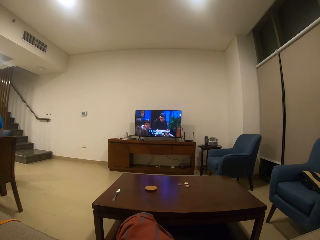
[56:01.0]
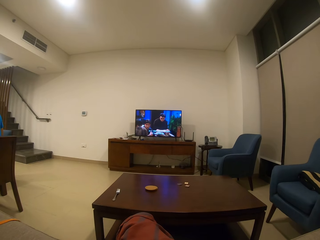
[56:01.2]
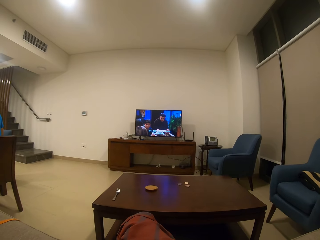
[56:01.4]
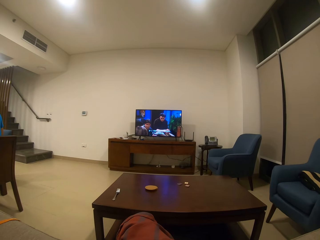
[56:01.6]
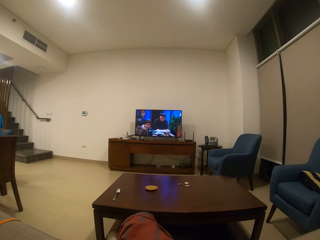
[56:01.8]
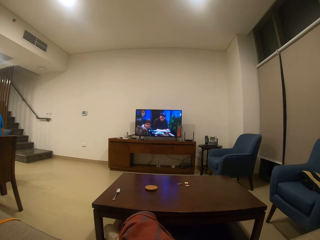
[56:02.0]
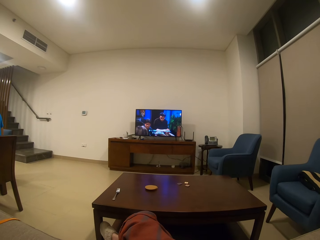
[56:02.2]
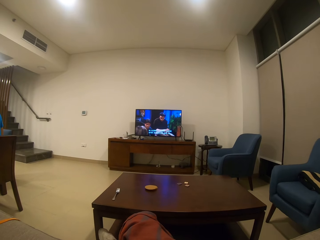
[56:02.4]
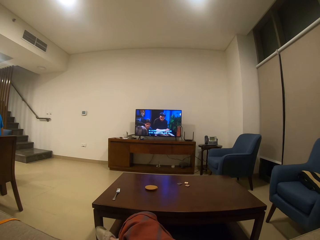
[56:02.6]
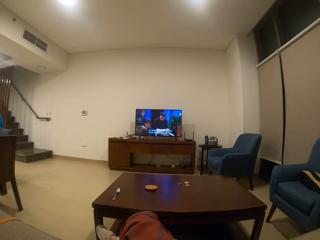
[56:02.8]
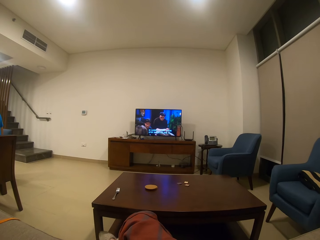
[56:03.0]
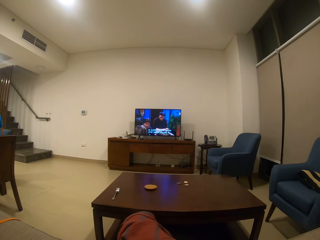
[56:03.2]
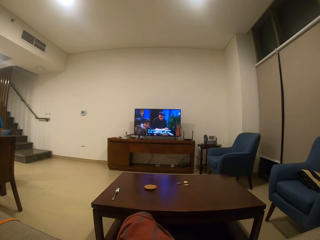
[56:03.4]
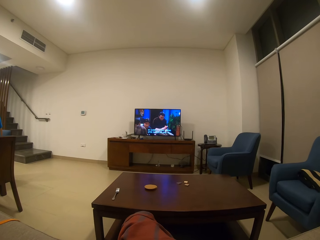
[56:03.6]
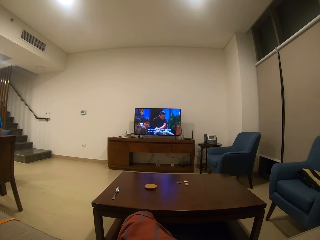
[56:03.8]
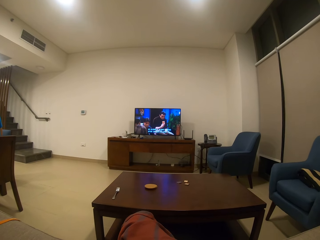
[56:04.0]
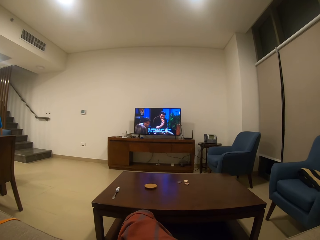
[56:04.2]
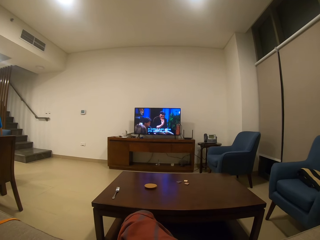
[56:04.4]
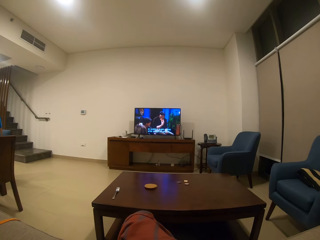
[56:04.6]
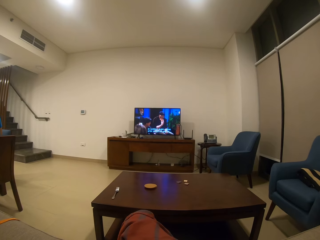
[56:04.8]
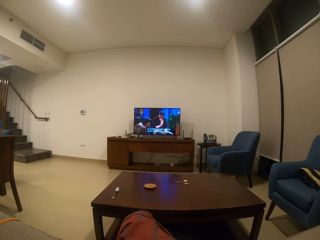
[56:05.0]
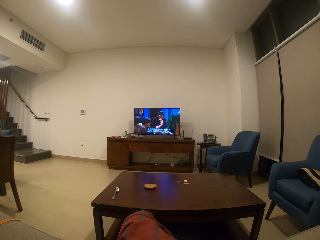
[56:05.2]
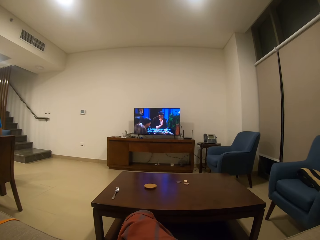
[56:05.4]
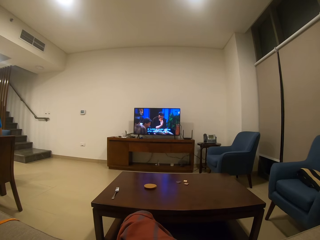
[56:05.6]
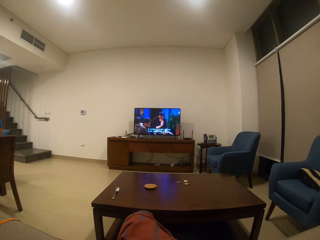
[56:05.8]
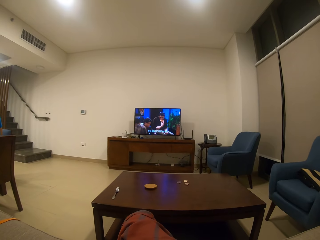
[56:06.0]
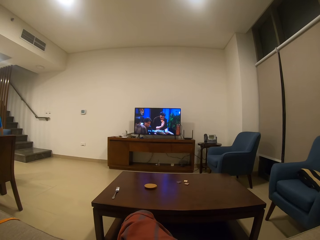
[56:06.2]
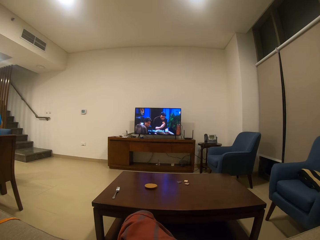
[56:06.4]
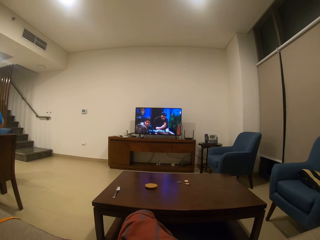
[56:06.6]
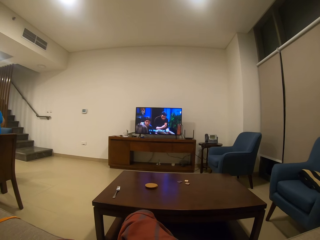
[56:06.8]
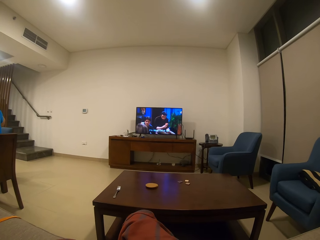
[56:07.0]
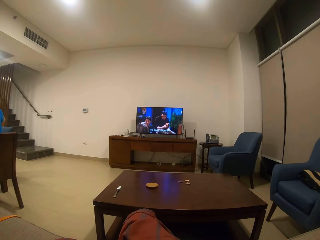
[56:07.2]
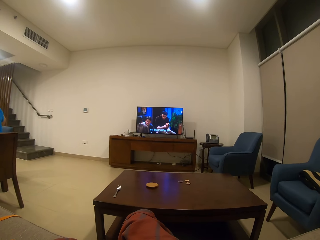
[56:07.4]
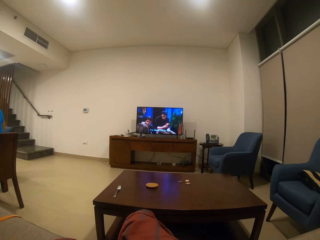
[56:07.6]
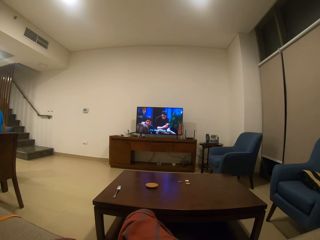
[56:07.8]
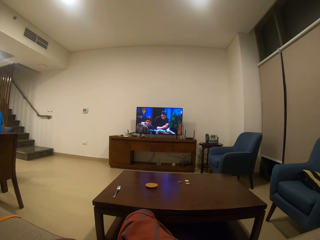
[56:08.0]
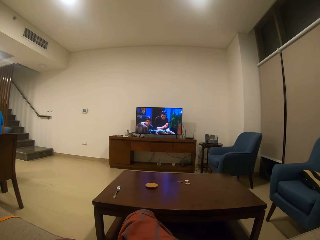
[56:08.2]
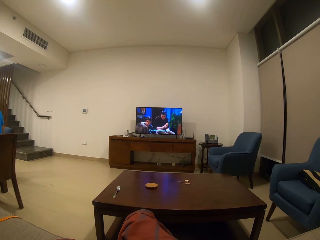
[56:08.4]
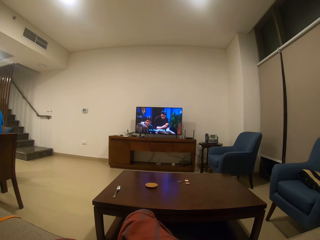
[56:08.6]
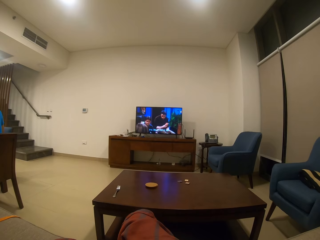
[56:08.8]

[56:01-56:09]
The camera wearer moves the leg under the table. They watch a television.

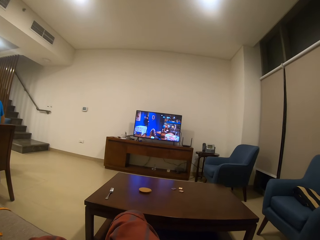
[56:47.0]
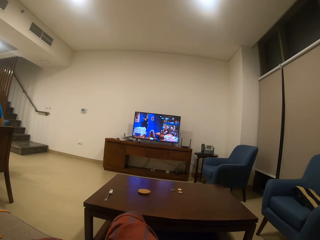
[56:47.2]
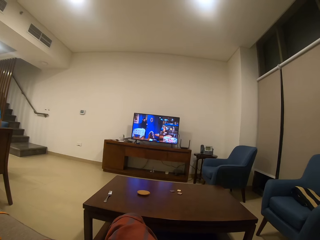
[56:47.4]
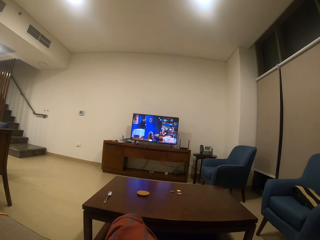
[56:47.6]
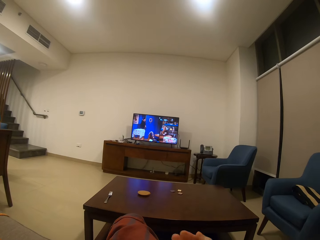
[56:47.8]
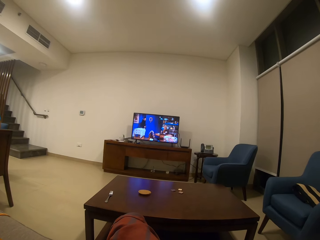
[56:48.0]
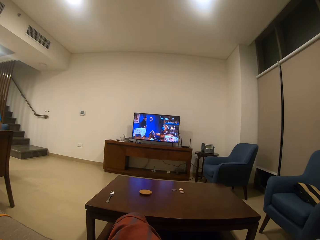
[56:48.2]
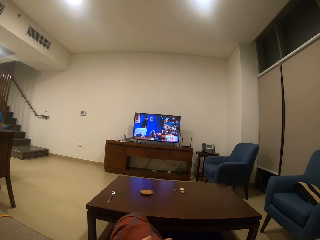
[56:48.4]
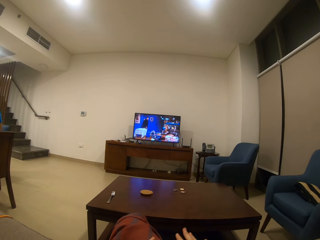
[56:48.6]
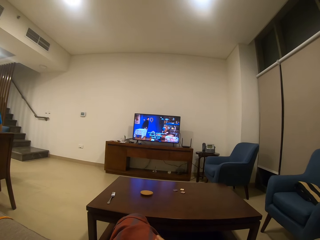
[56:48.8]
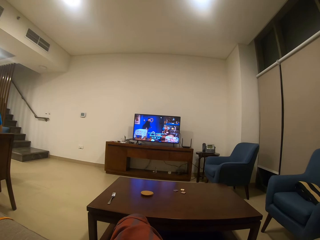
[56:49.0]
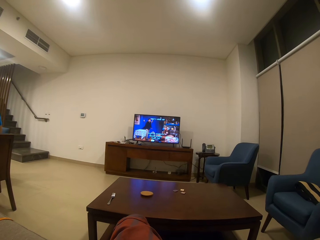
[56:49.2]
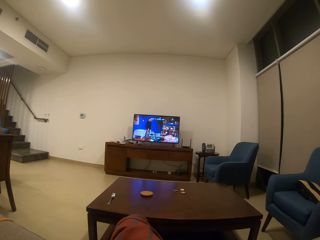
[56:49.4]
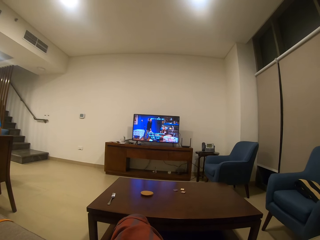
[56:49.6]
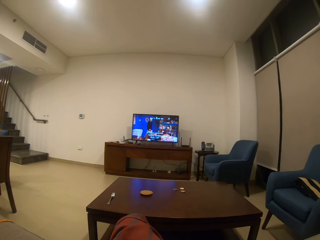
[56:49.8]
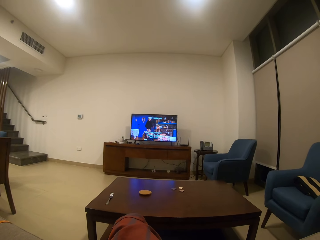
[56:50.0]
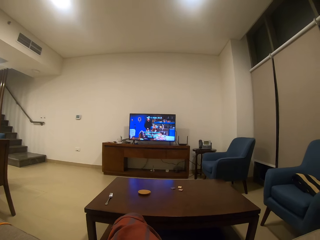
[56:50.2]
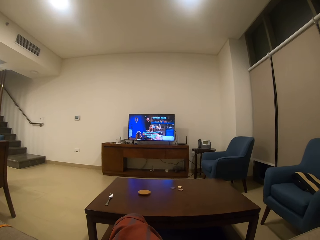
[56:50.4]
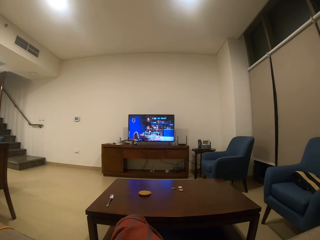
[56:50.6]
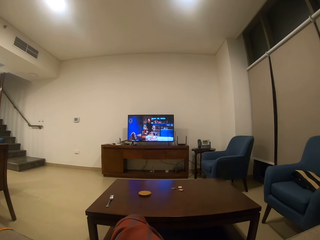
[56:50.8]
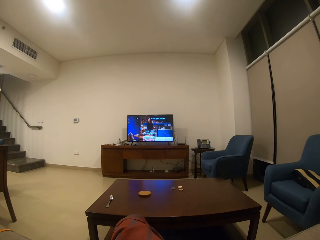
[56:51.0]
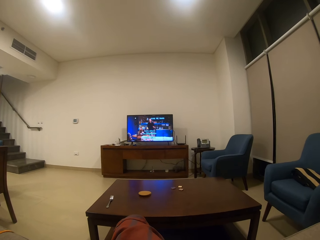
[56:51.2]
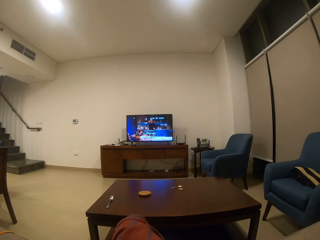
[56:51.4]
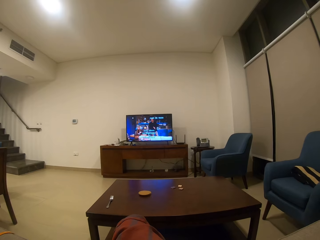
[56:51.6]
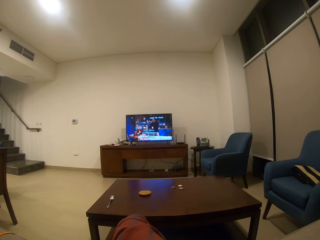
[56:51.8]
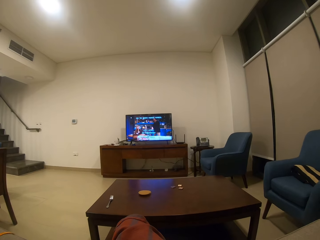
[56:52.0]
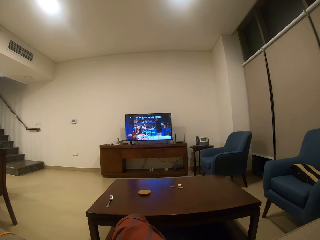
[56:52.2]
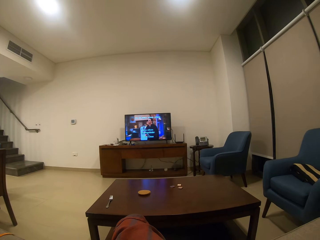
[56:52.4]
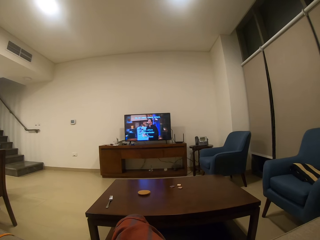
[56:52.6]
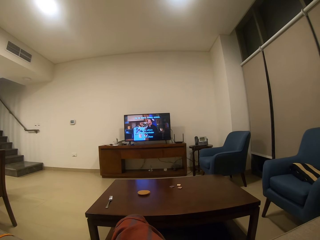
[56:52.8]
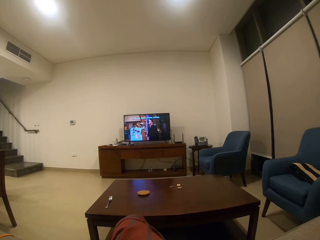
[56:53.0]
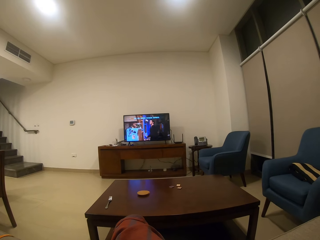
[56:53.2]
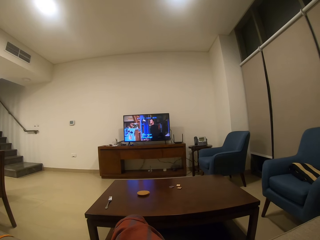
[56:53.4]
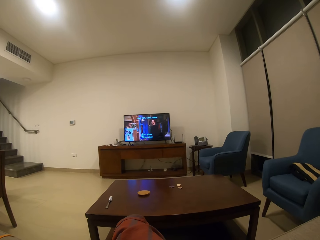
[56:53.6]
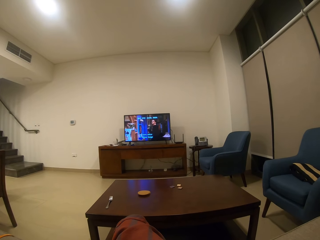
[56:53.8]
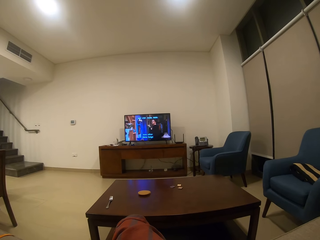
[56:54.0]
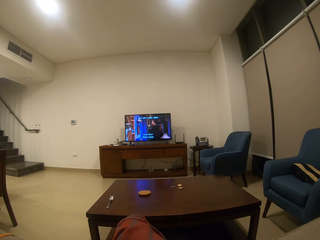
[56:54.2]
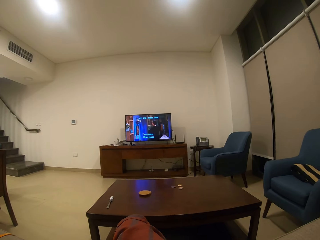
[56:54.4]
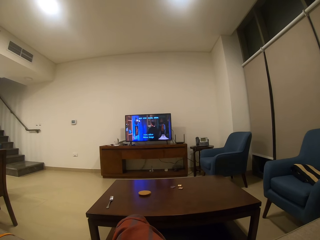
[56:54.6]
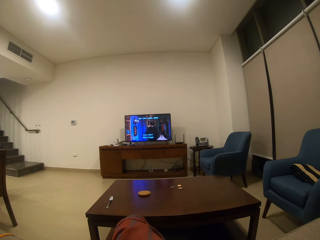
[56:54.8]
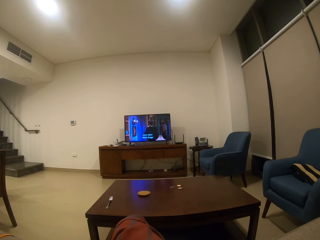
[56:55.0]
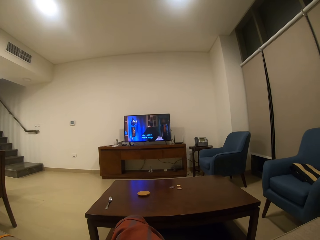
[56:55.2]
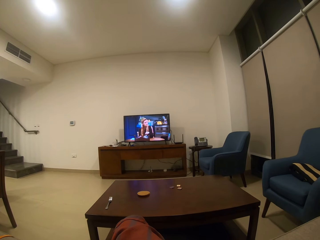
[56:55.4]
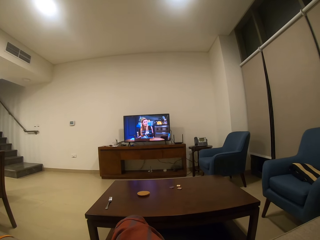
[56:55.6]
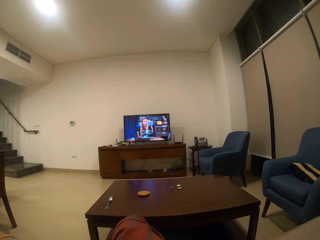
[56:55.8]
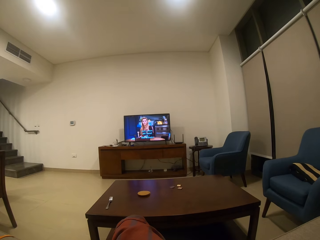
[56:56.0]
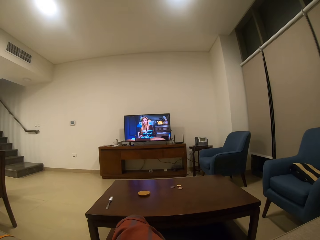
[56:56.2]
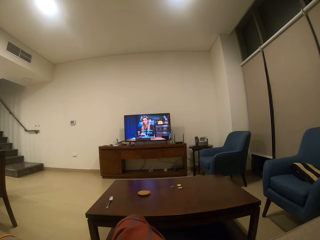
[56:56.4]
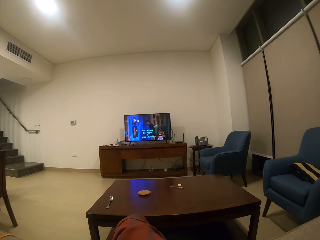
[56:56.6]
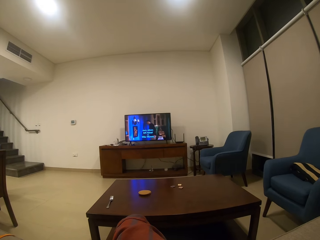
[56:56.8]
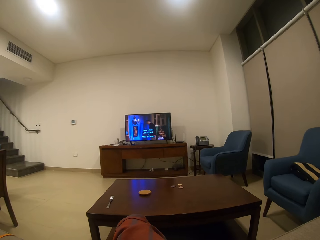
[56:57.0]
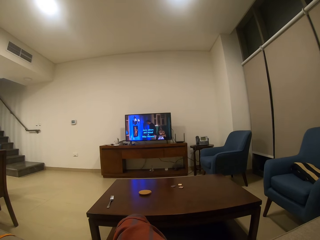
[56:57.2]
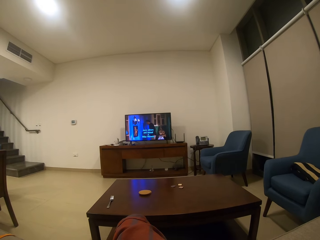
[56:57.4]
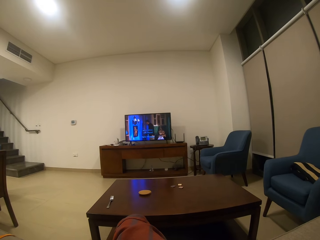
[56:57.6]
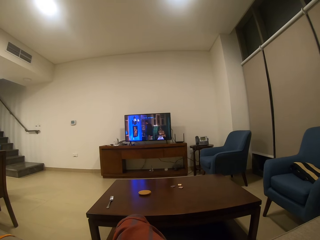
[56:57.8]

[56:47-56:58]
The camera wearer wipes the hands. They watch a television.

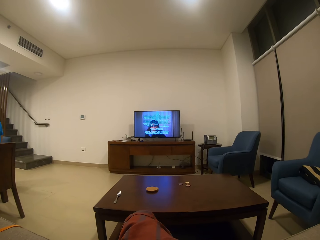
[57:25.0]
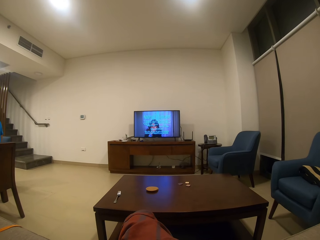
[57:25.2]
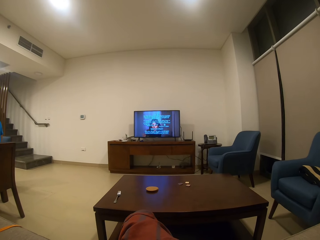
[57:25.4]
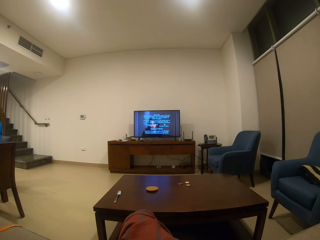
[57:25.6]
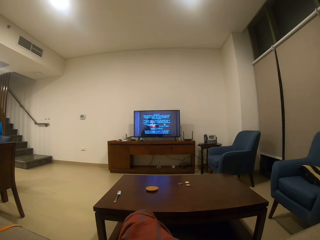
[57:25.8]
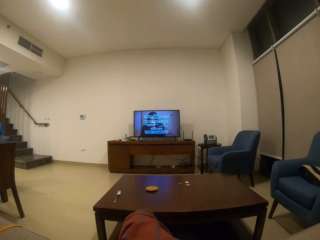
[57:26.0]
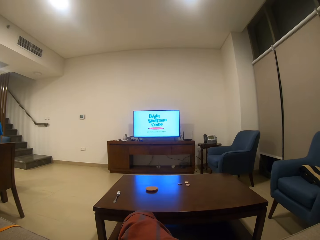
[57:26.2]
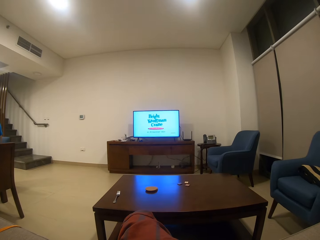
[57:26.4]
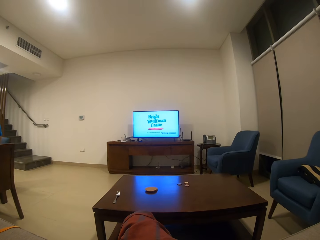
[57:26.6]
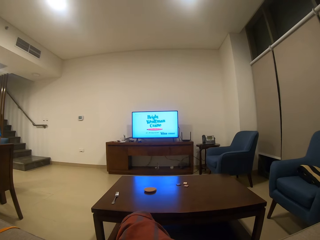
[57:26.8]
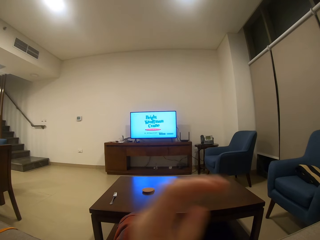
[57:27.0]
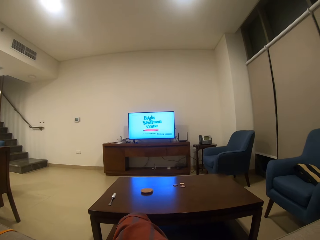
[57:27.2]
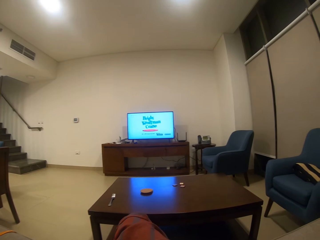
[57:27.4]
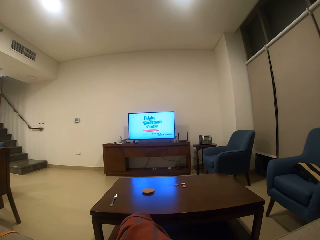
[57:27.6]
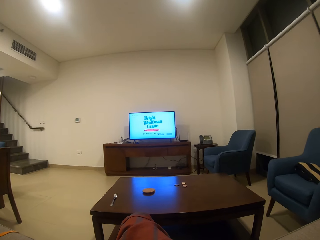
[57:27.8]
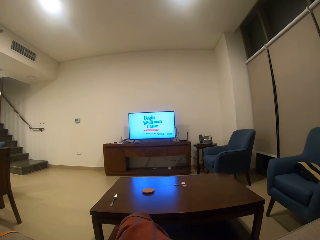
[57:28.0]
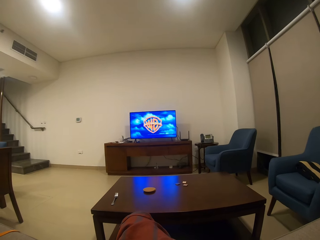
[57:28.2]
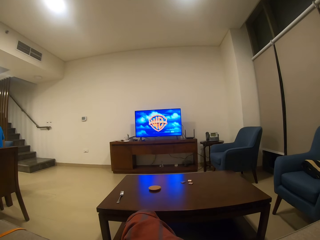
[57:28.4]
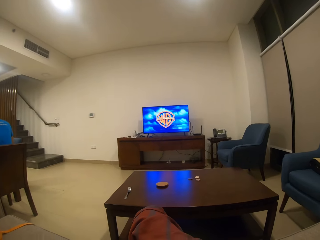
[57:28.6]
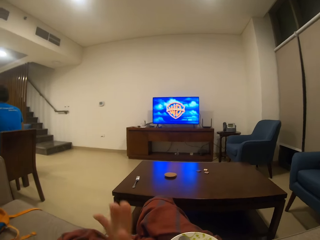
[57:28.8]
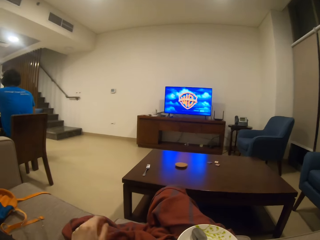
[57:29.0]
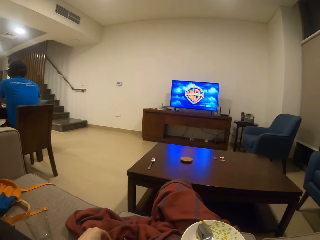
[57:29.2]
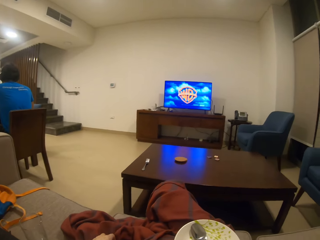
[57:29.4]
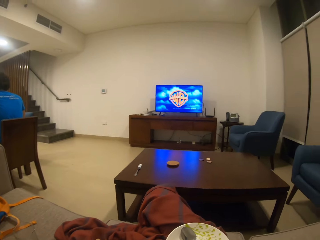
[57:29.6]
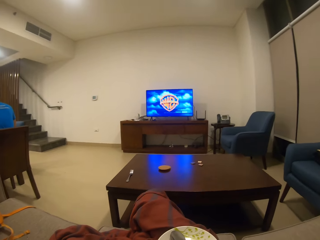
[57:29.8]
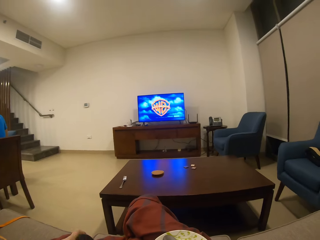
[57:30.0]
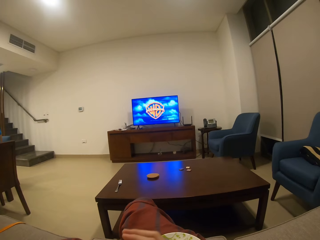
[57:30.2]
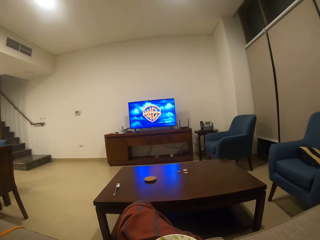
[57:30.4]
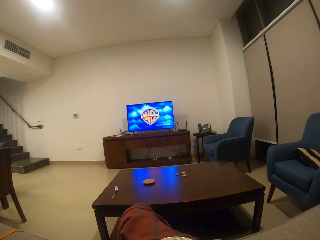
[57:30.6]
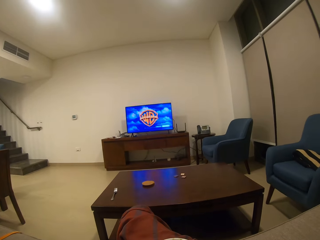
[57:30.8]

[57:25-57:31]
The camera wearer moves the left hand. They watch a television. They touch the cloth with the left hand.
